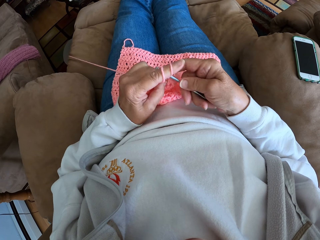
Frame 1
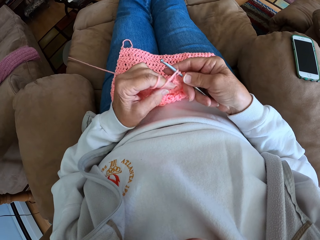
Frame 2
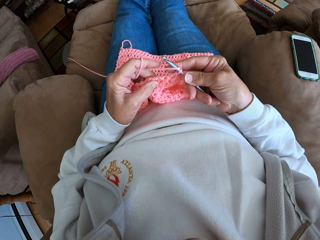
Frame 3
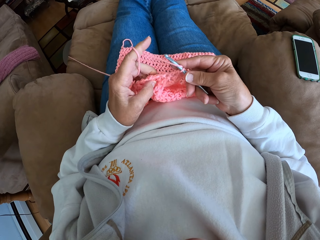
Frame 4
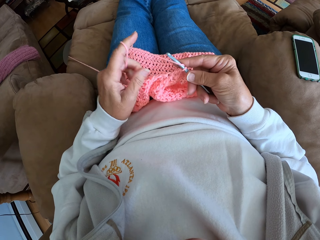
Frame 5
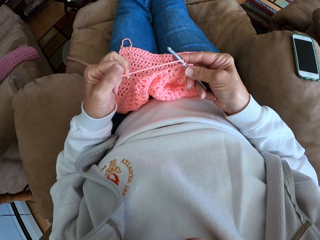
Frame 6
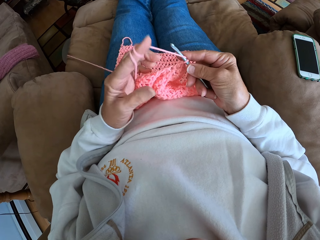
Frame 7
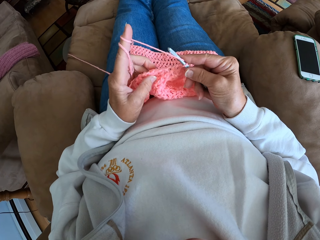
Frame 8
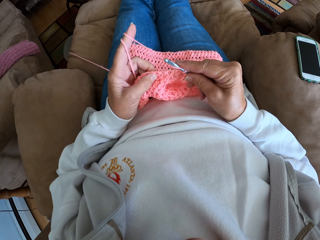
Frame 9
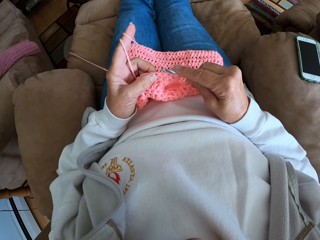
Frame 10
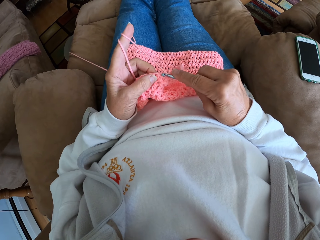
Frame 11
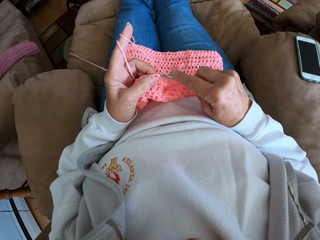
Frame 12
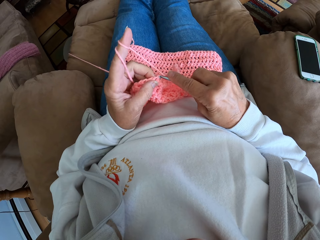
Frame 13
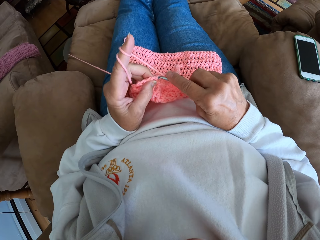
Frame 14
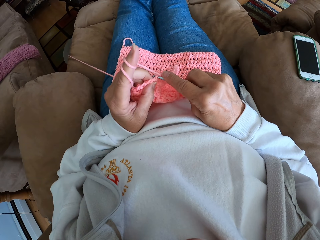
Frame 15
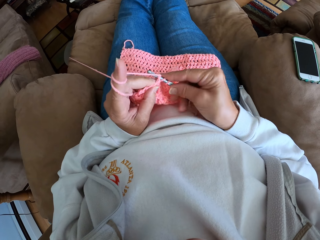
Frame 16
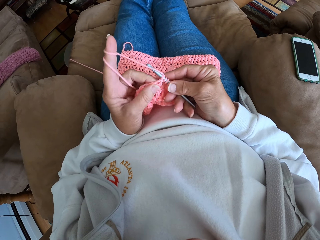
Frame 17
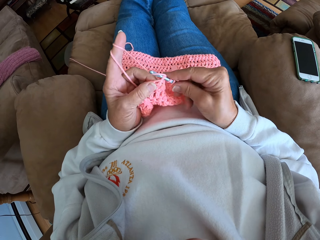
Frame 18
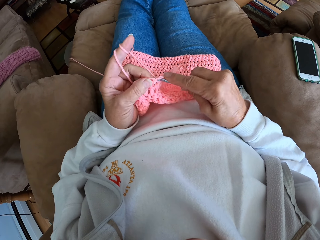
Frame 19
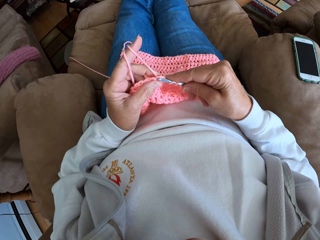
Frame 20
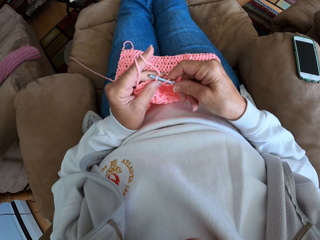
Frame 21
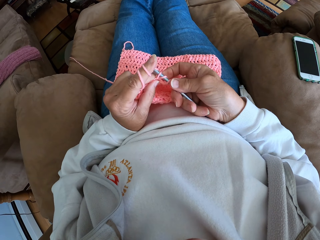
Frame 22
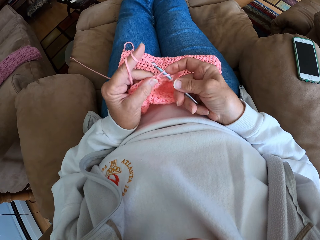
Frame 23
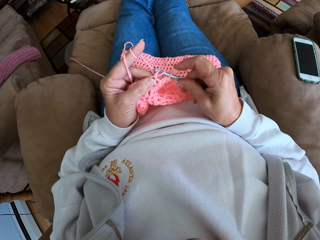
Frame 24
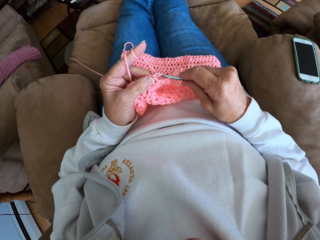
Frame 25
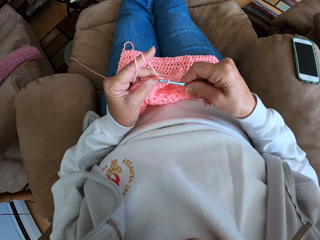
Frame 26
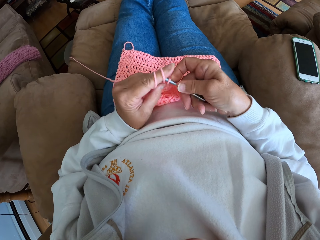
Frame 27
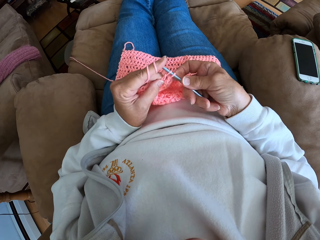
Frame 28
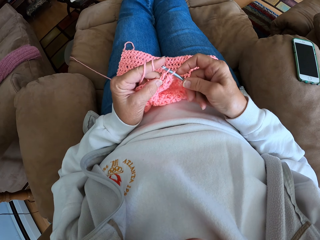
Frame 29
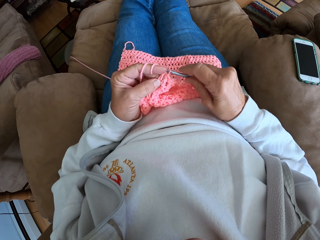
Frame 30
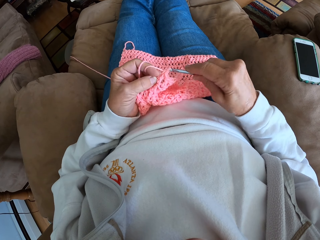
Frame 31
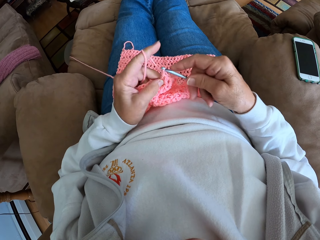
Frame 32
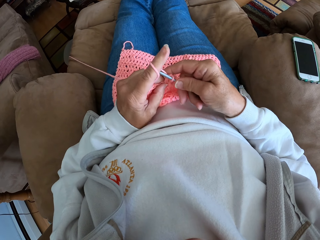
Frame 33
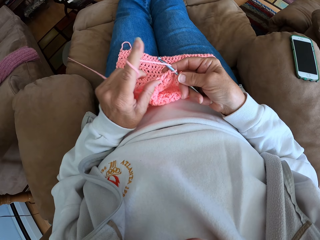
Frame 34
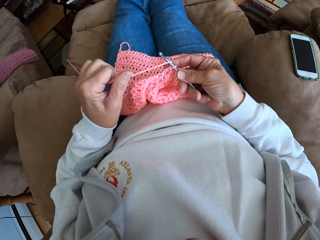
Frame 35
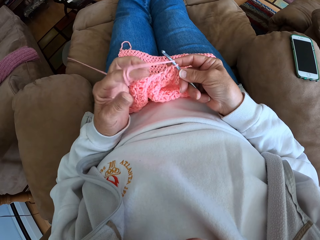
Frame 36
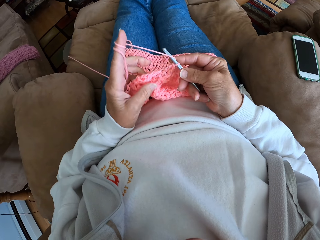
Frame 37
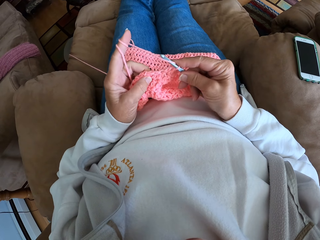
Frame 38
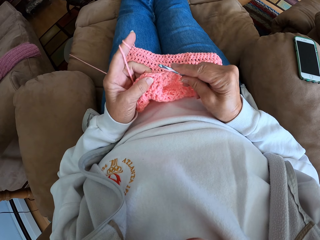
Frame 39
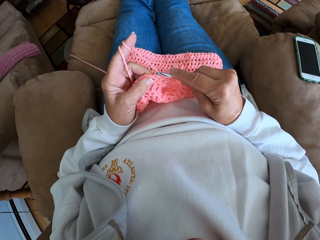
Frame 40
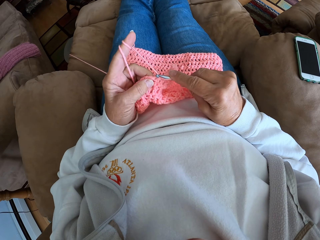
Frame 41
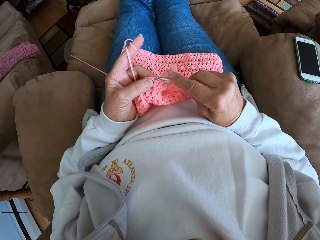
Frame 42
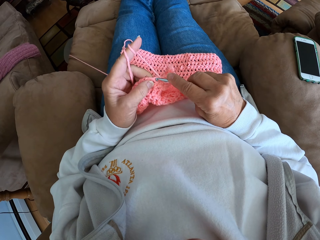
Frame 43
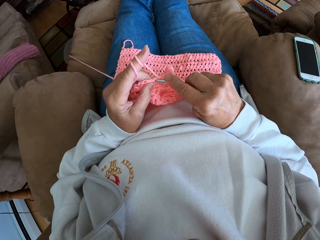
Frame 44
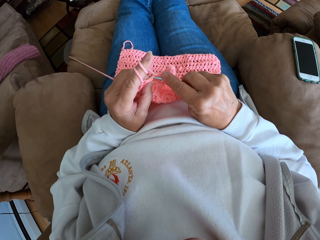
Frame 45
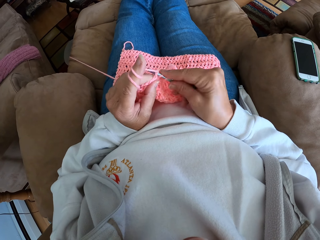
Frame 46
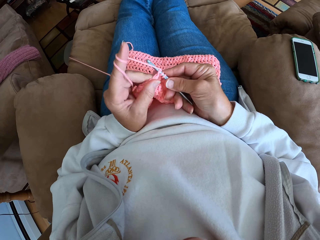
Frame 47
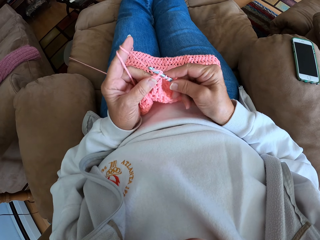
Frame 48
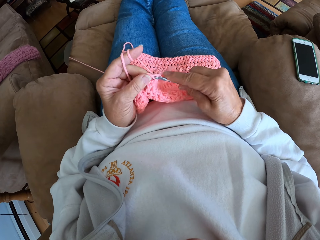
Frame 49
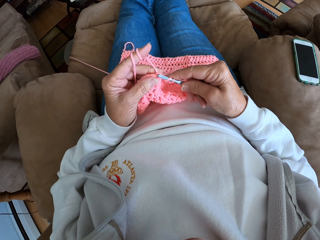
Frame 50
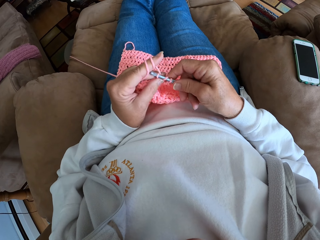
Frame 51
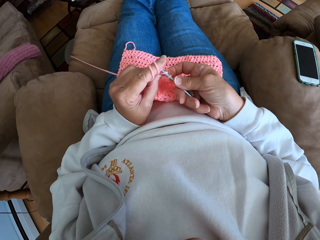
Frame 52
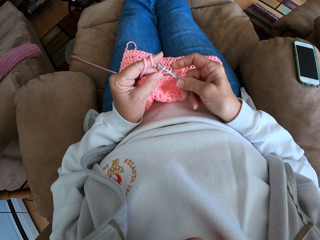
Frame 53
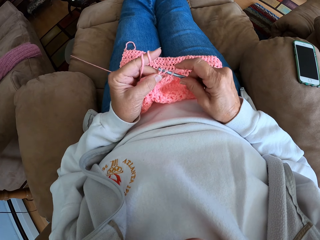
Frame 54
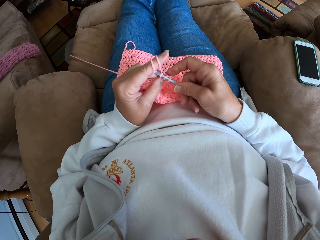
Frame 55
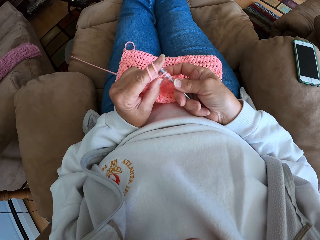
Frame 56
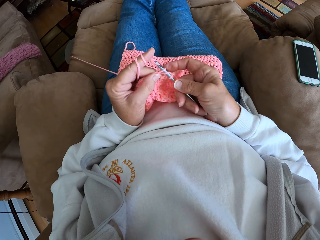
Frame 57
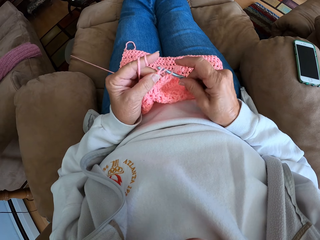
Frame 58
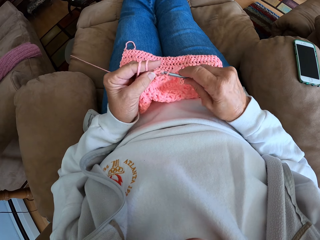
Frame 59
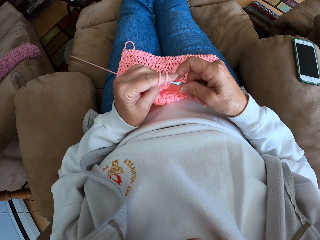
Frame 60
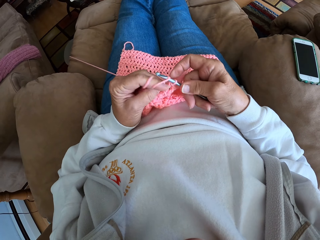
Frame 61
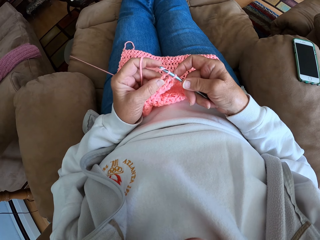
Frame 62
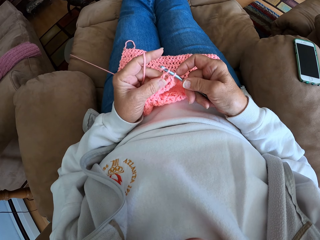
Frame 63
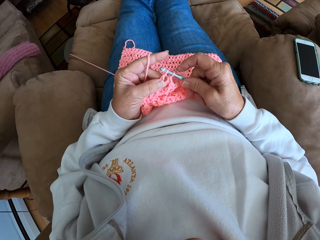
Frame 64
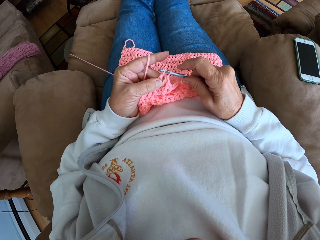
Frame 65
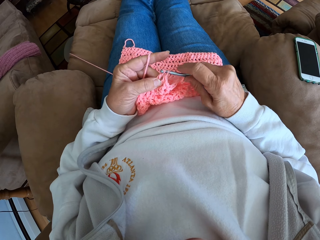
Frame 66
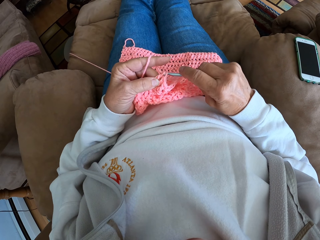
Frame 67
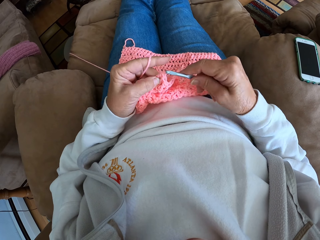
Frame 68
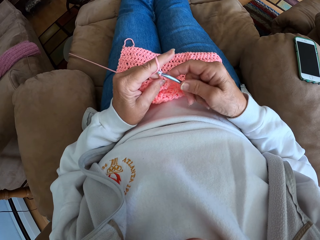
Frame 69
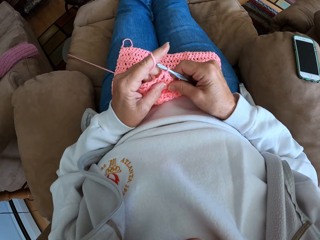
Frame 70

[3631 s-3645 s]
The camera wearer ties the yarn on the finger. They crochet the piece of cloth using the crochet hook. They tie the yarn on the finger. They crochet the piece of cloth using the crochet hook.

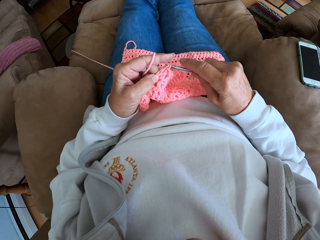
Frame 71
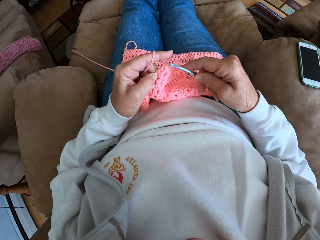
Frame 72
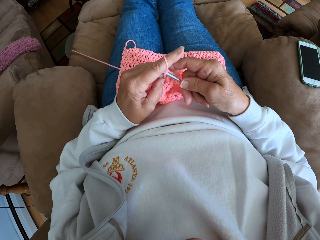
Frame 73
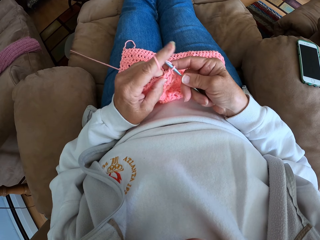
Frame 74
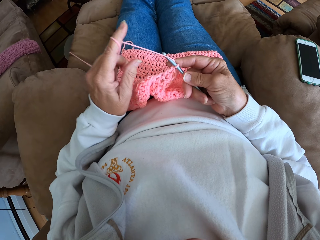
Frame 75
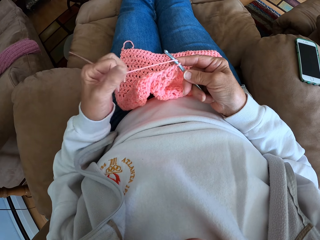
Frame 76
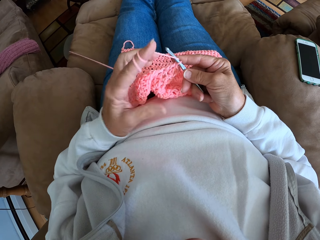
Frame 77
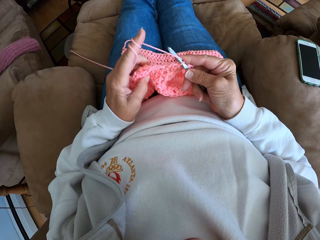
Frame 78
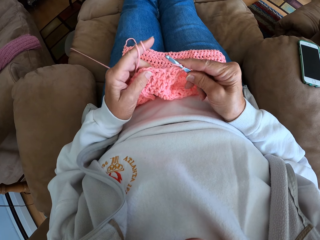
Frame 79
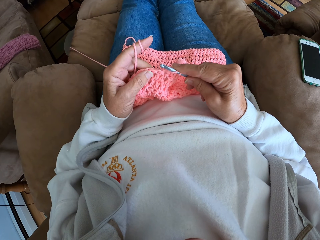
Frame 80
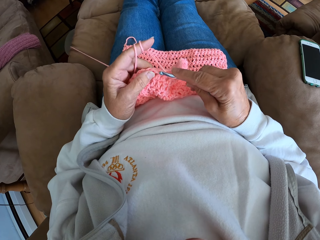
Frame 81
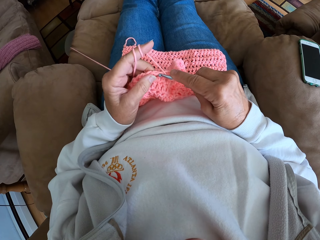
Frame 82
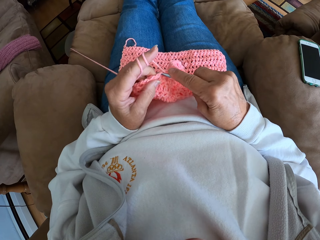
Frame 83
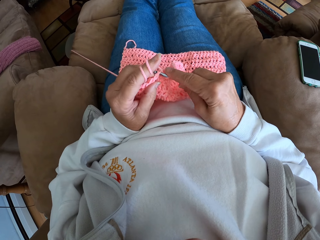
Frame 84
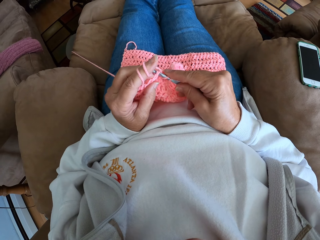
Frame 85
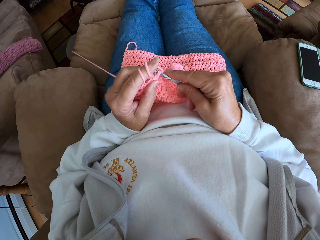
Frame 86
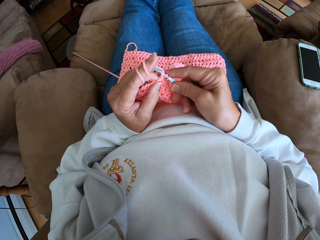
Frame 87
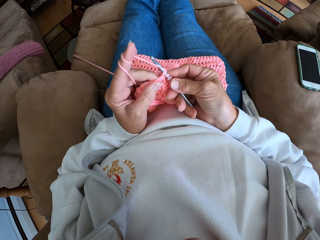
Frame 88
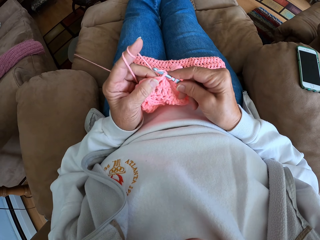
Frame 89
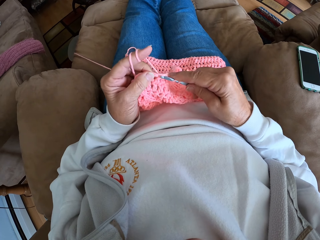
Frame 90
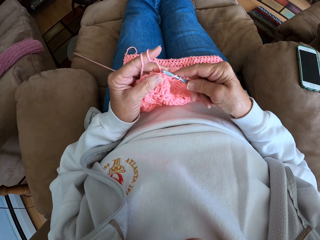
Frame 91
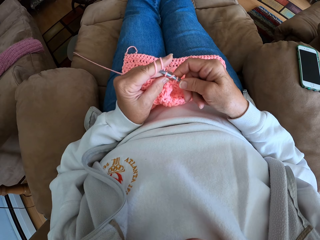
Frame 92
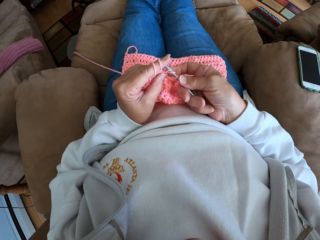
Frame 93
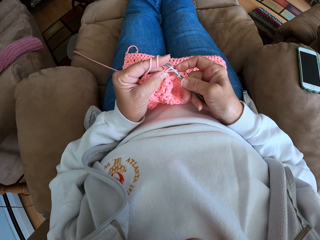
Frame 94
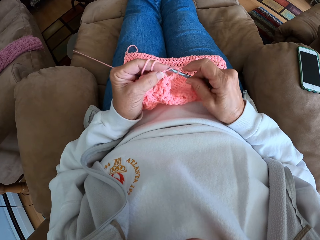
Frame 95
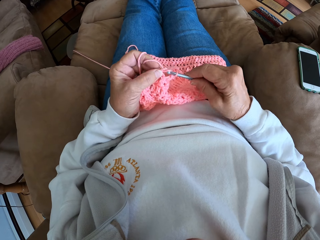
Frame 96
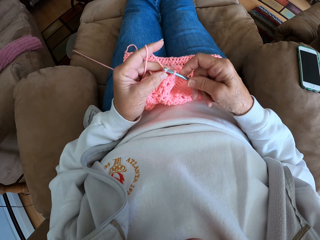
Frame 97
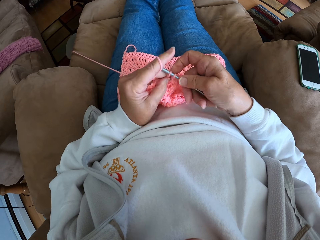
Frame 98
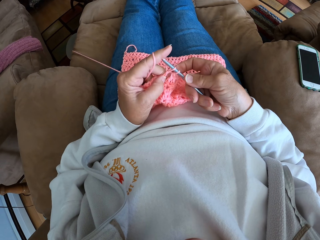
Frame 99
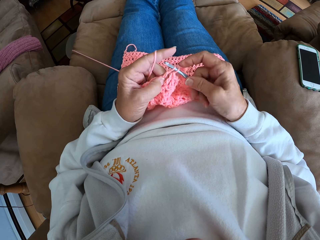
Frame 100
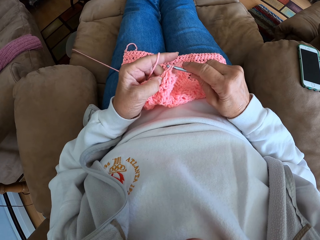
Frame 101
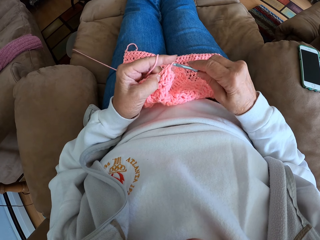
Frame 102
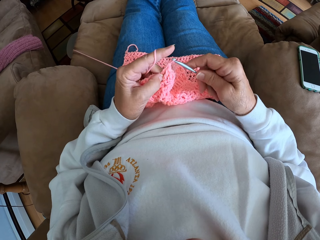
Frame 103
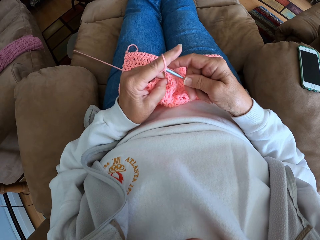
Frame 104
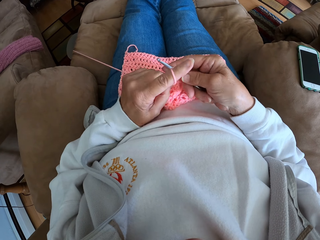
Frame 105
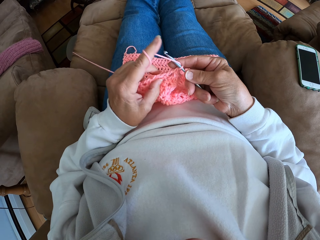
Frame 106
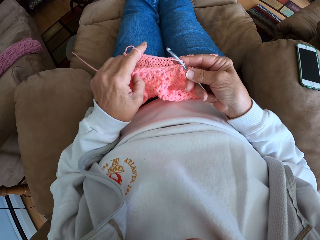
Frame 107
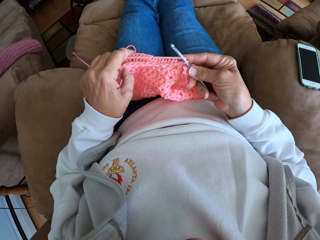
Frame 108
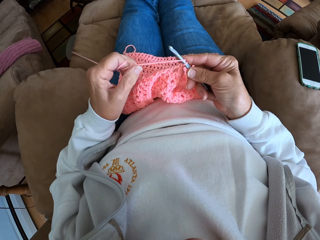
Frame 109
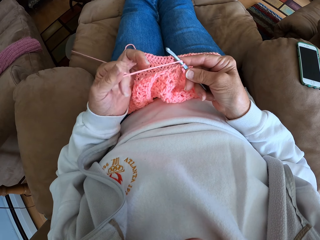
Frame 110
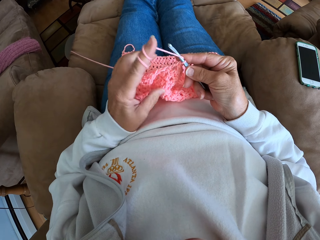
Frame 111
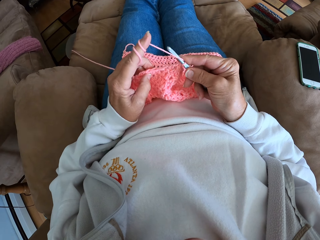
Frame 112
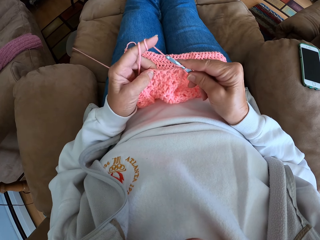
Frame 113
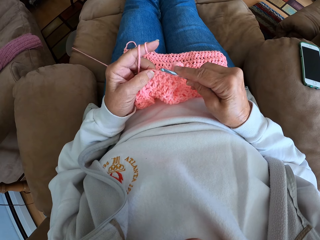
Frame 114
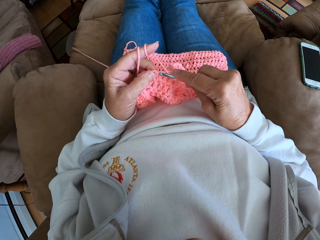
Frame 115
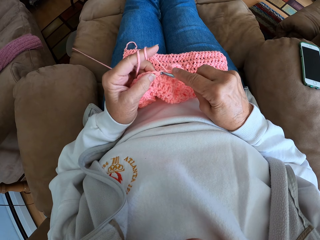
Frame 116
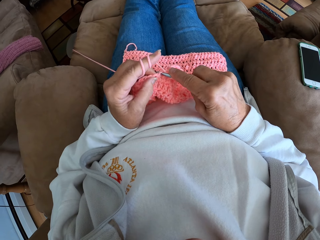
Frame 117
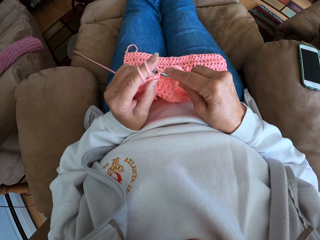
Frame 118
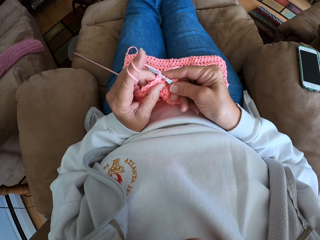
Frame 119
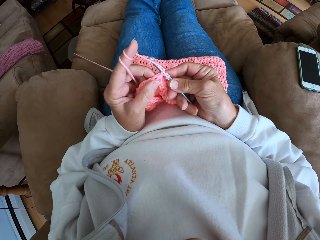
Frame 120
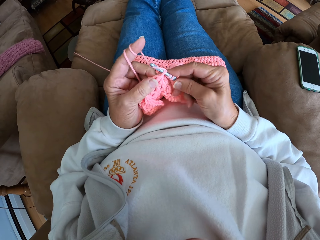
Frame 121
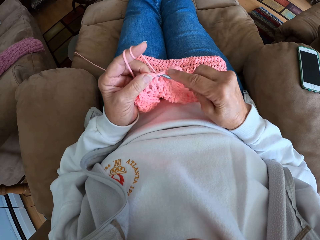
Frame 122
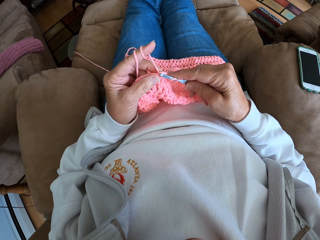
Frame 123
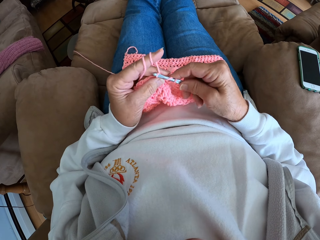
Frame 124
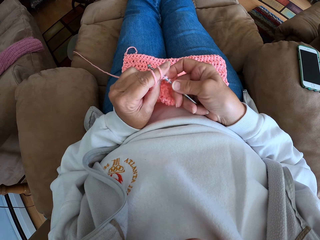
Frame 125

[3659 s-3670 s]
The camera wearer ties the yarn on the finger. They crochet the piece of cloth using the crochet hook. They tie the yarn on the finger. They crochet the piece of cloth using the crochet hook.
